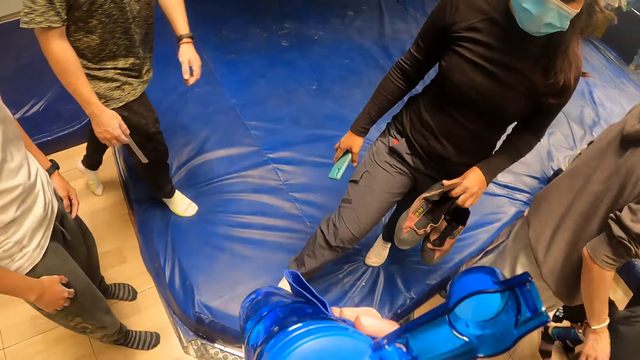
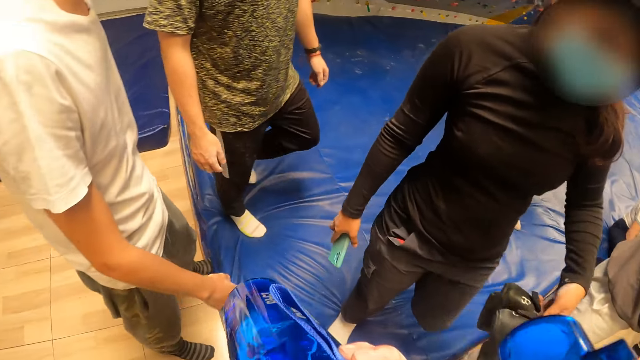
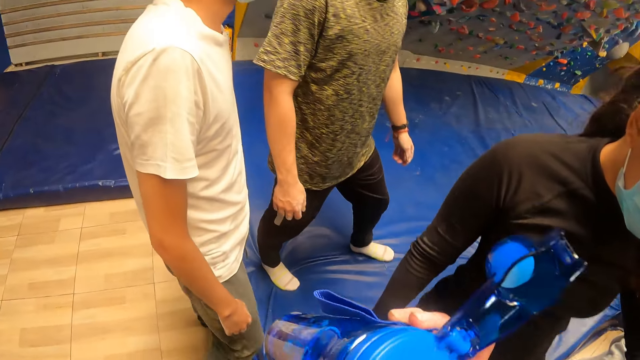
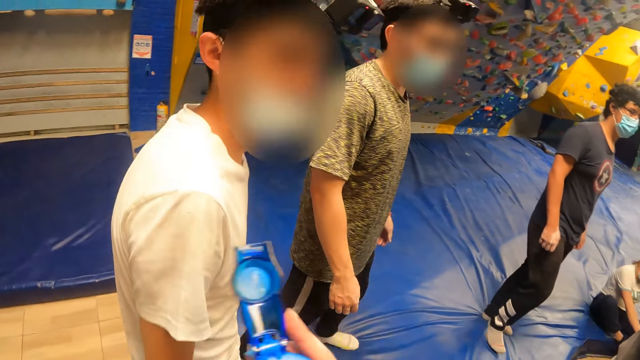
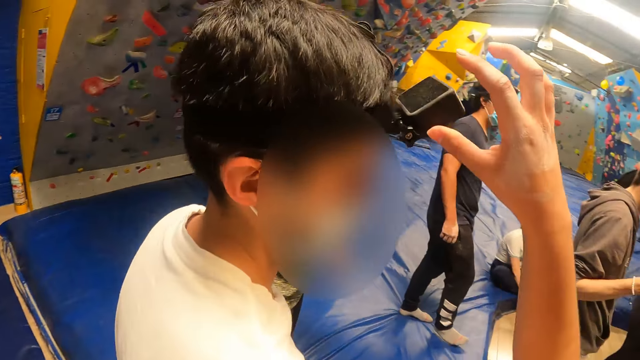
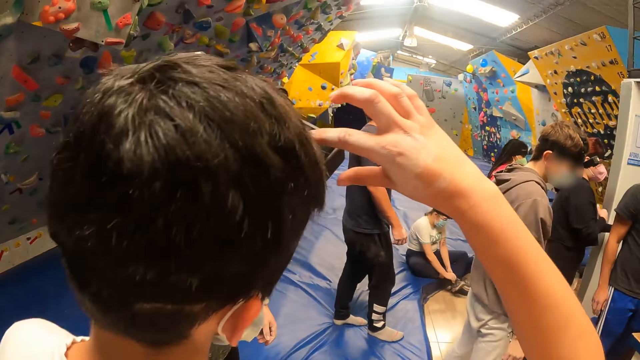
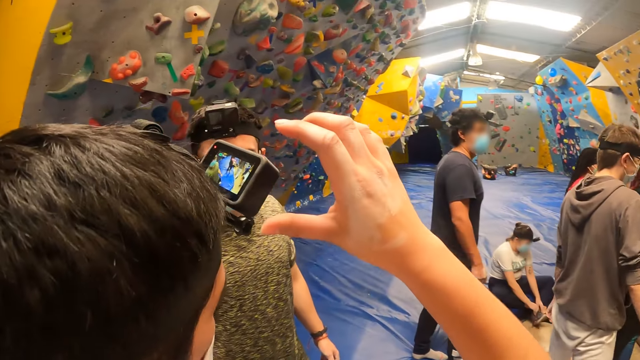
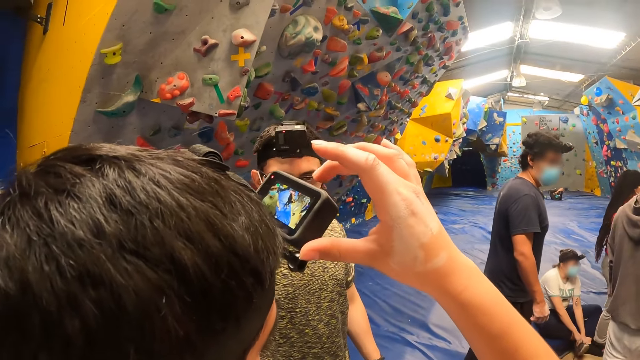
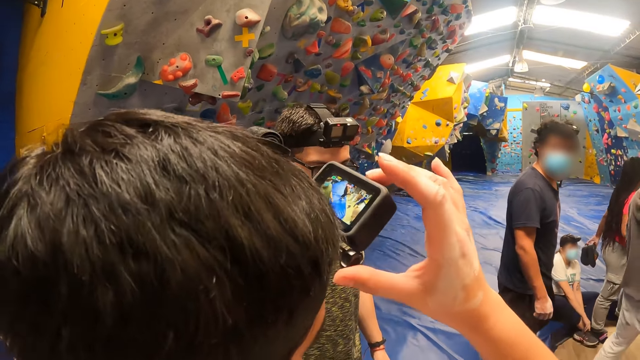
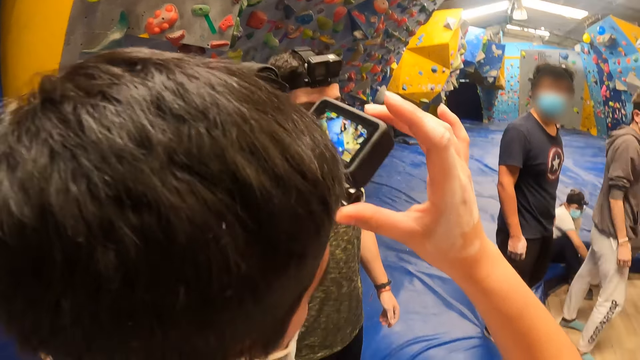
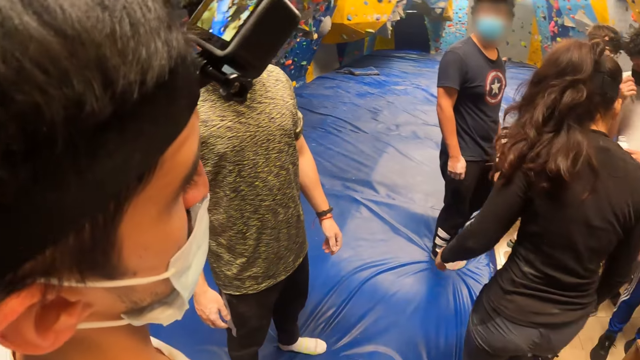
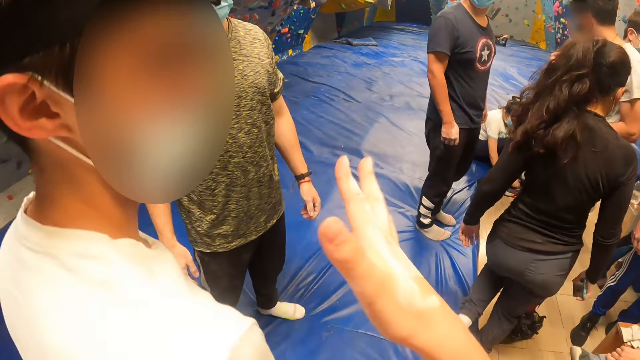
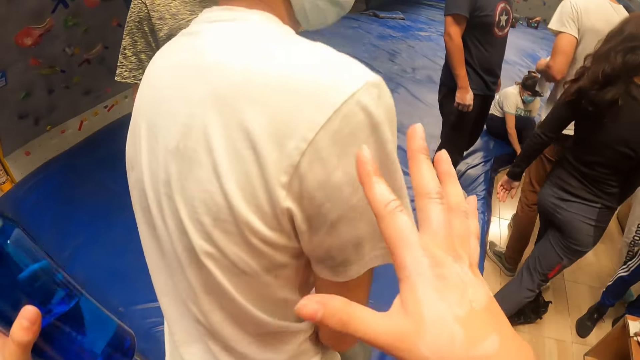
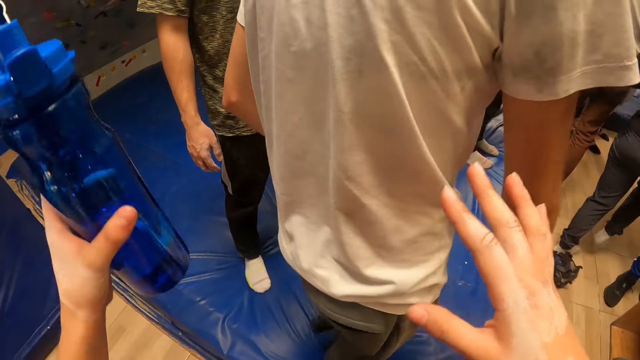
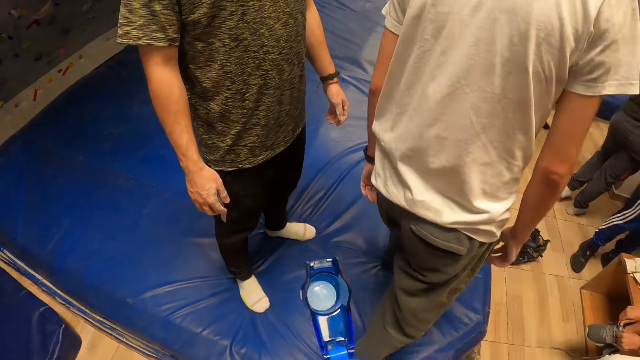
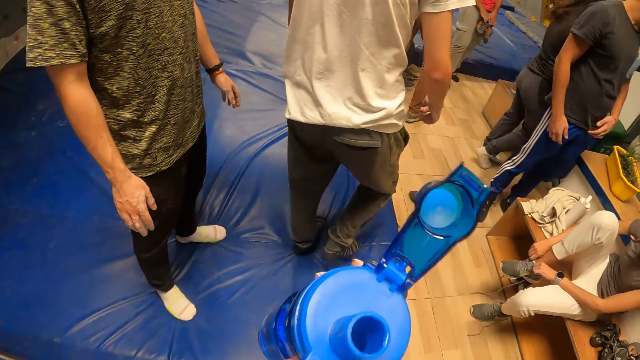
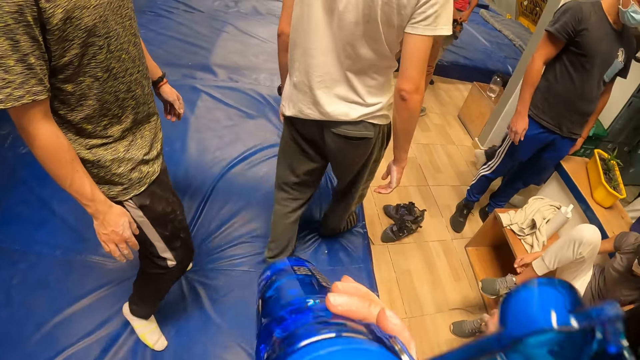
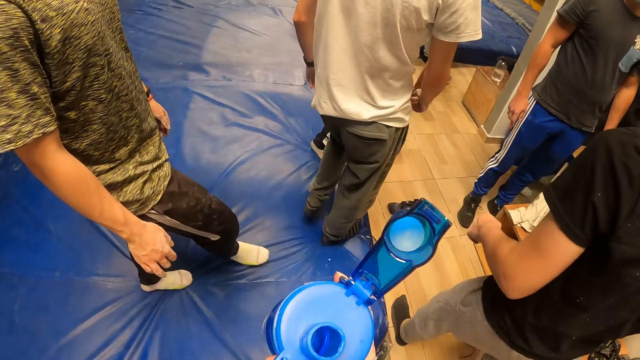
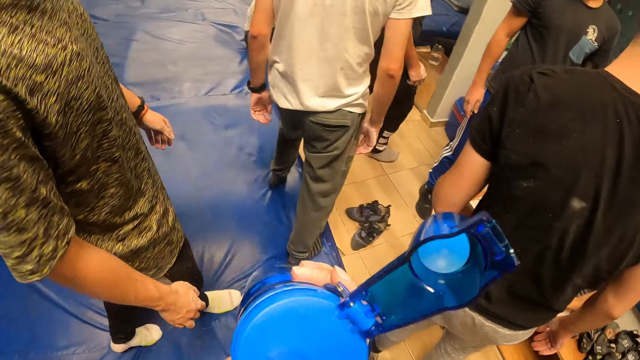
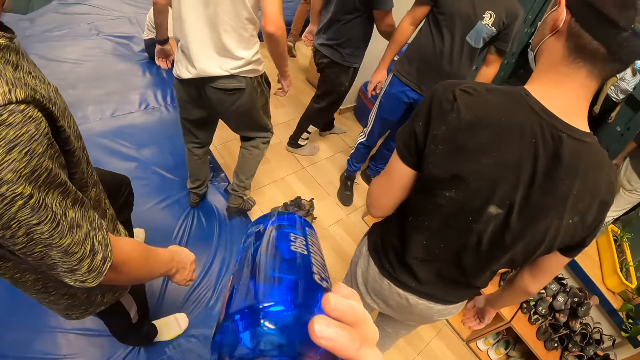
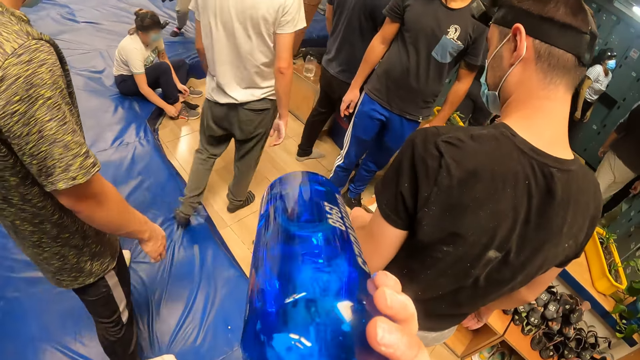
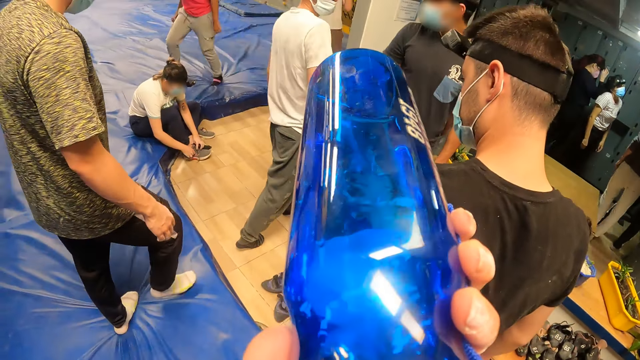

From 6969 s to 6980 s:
The camera wearer drinks water from the water bottle in her right hand. She passes the water bottle from her right hand to her left hand. She touches the camera. She operates the camera on the head of the man with her right hand. She moves the hands. She passes the water bottle from her left hand to her right hand. She drinks water from the water bottle in her right hand.

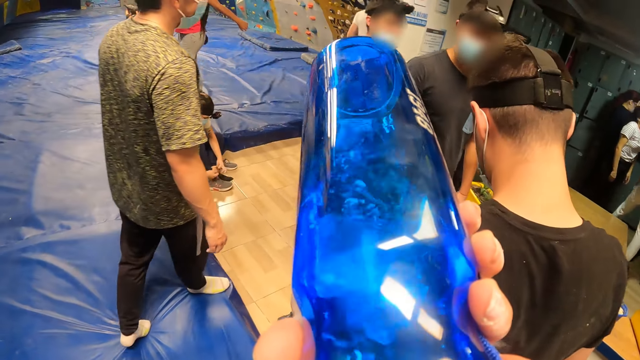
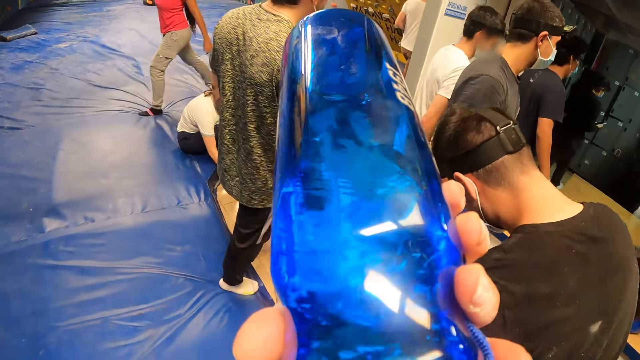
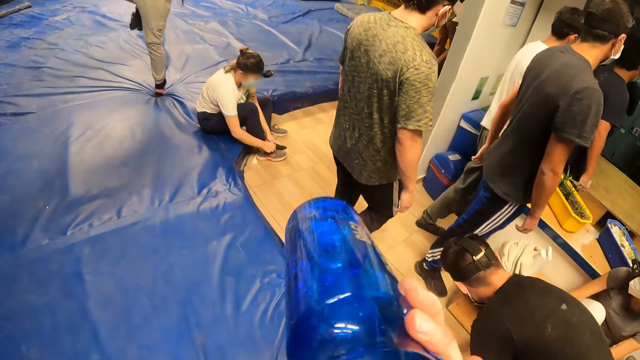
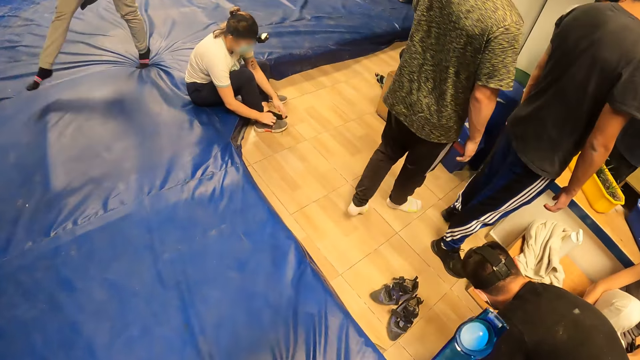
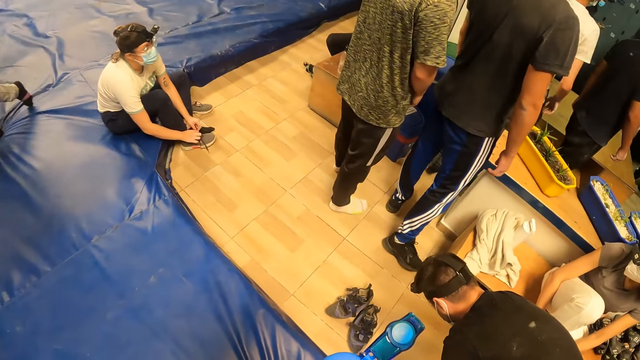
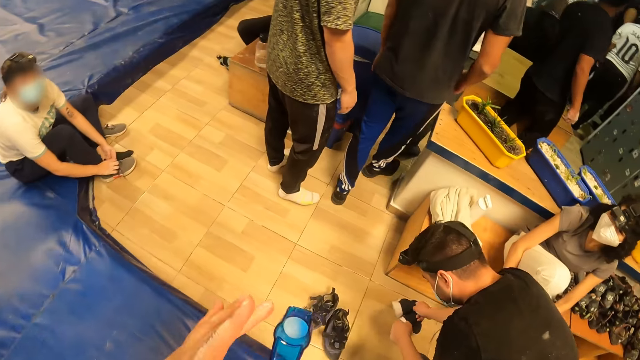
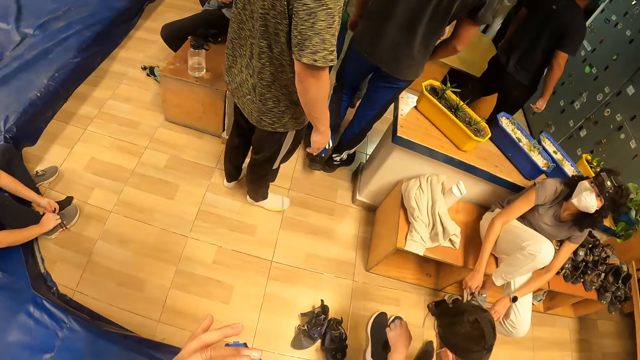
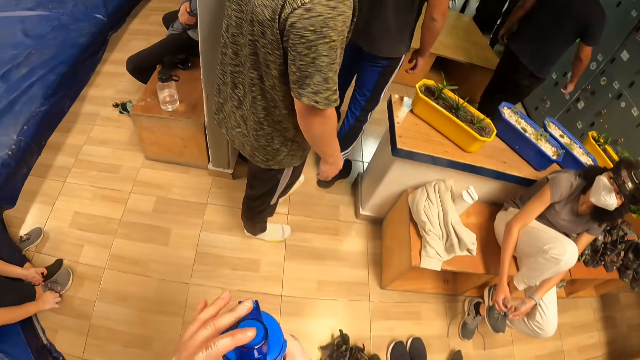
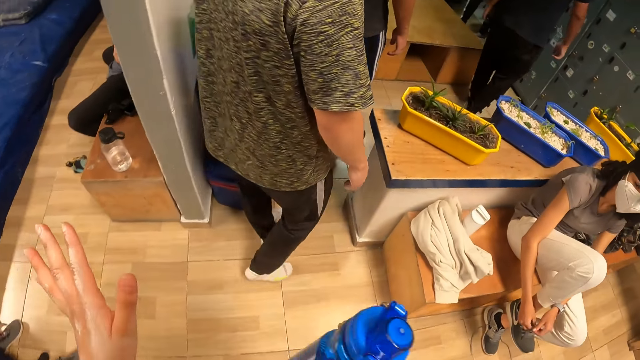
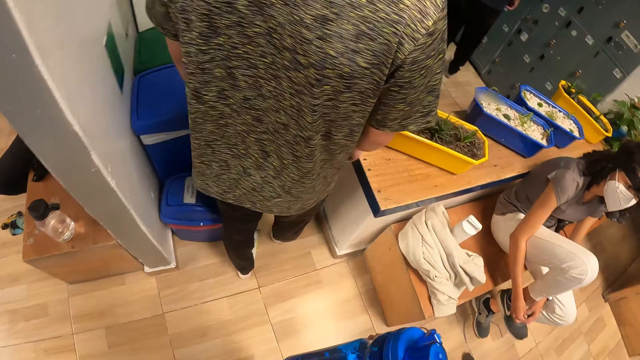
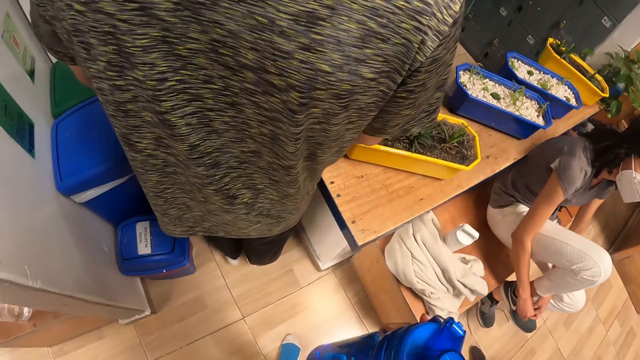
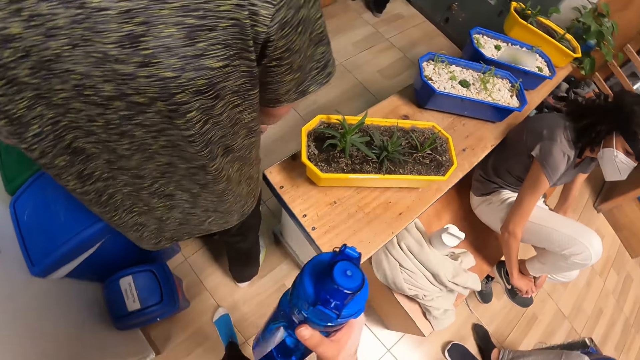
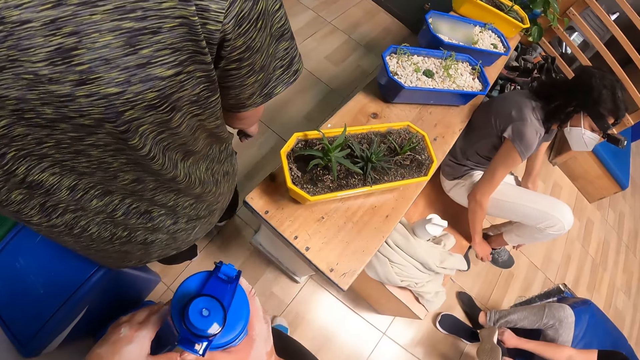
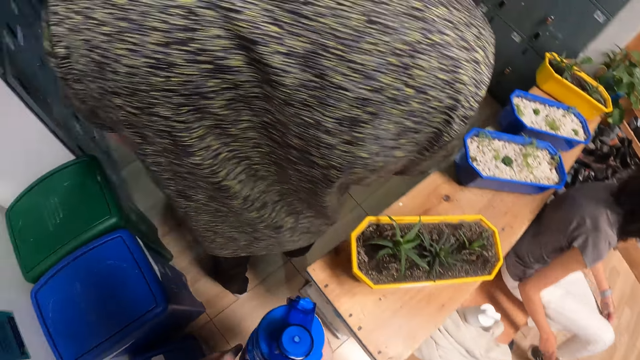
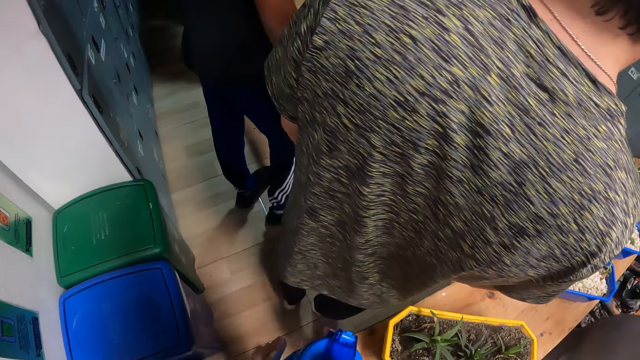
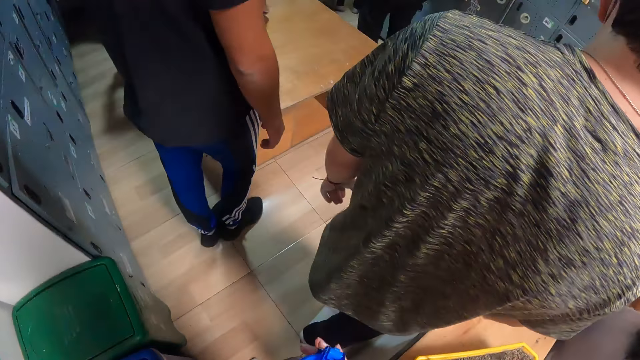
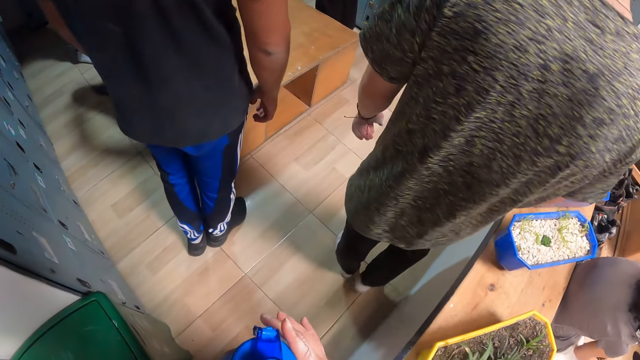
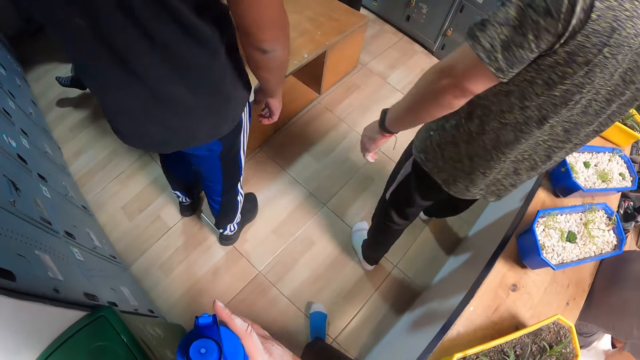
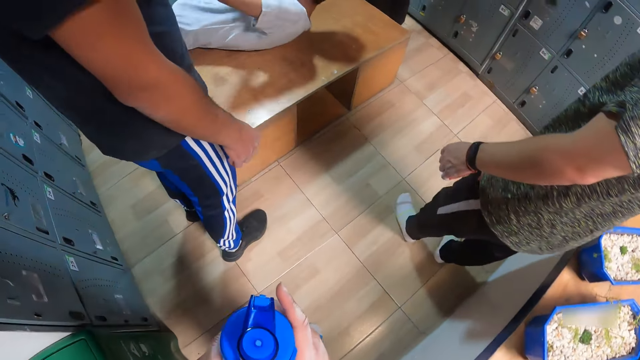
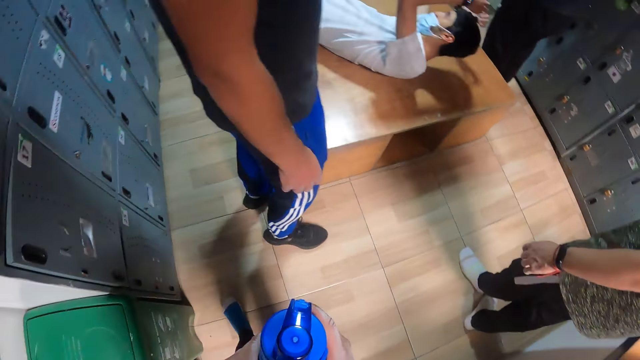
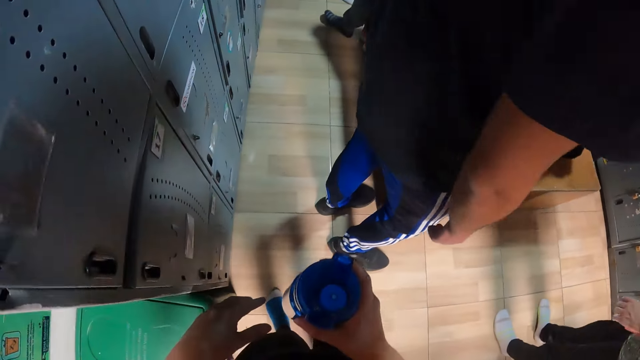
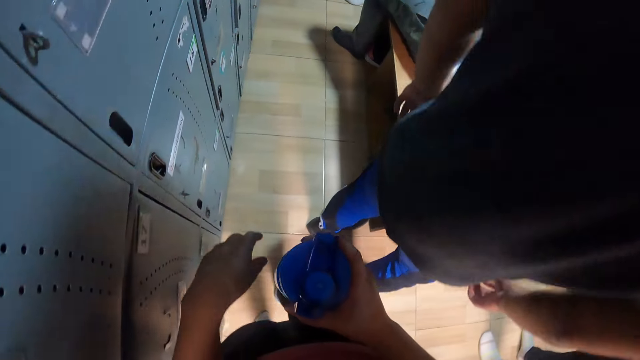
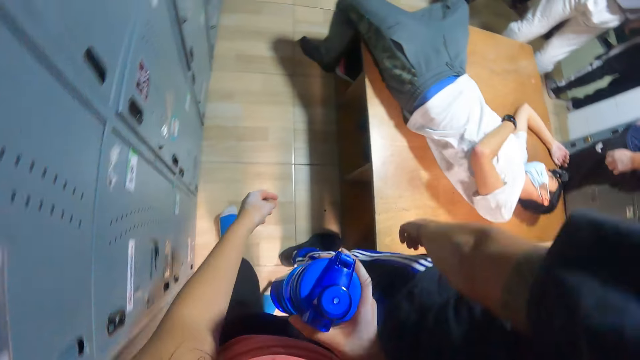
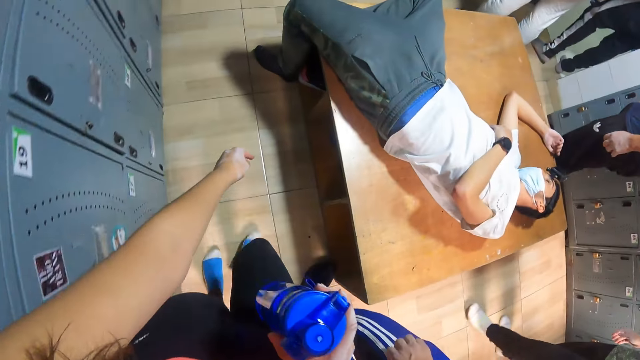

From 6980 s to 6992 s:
The camera wearer looks around. The woman laces her right sneaker with both hands. The camera wearer steps forward. The man lays down on a table.
